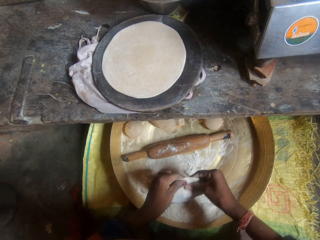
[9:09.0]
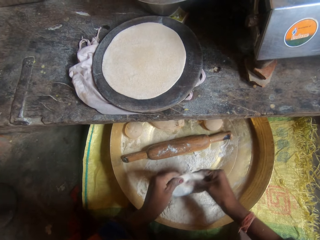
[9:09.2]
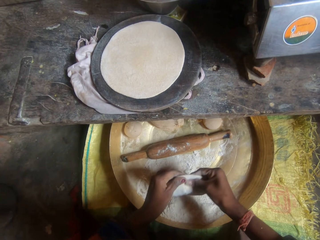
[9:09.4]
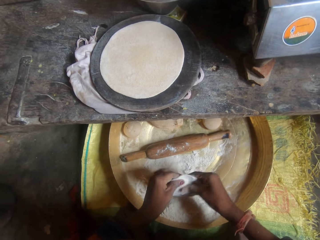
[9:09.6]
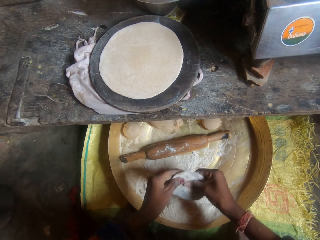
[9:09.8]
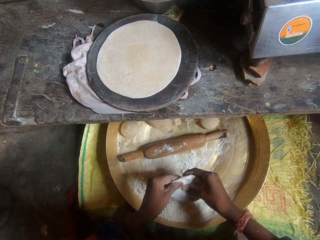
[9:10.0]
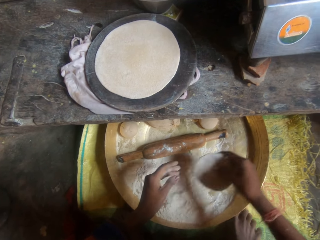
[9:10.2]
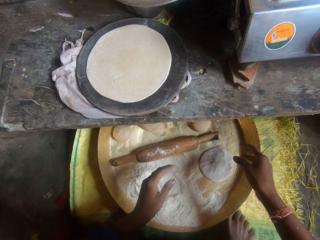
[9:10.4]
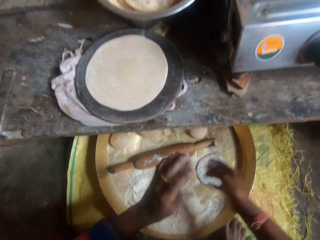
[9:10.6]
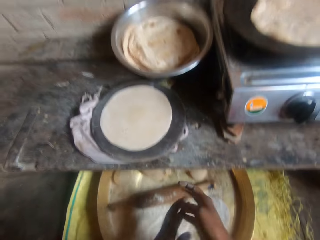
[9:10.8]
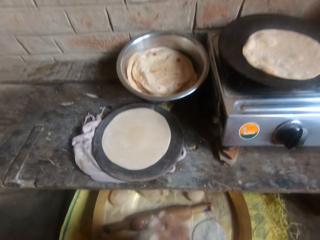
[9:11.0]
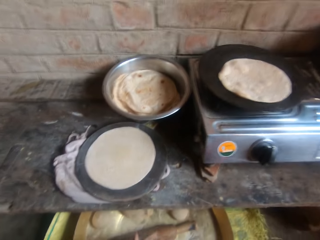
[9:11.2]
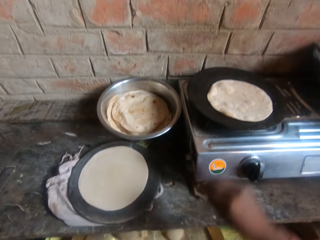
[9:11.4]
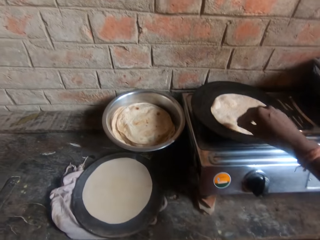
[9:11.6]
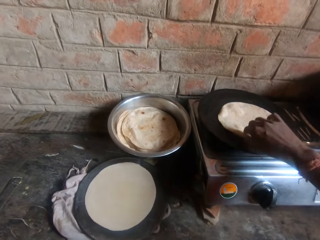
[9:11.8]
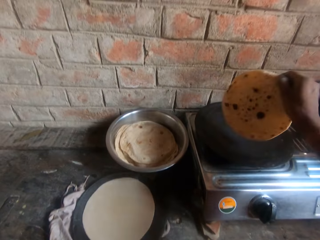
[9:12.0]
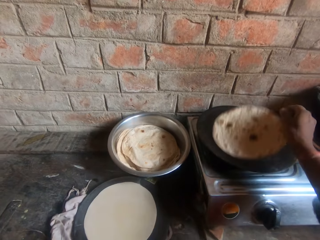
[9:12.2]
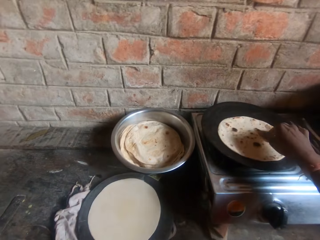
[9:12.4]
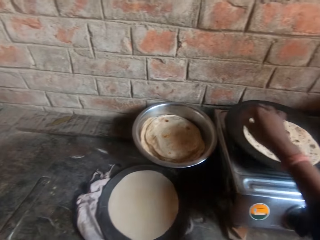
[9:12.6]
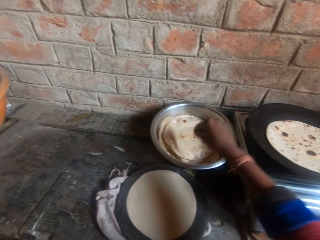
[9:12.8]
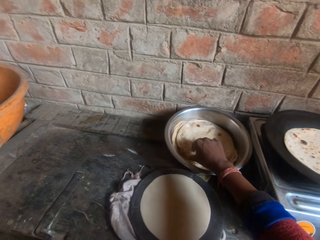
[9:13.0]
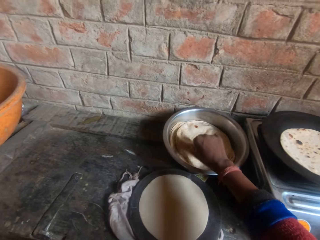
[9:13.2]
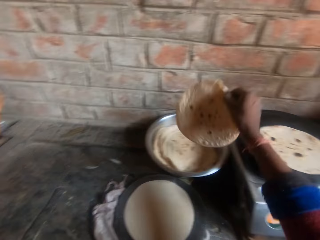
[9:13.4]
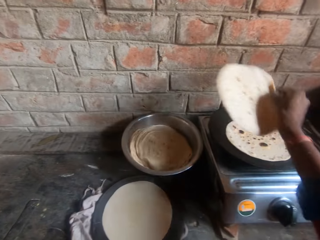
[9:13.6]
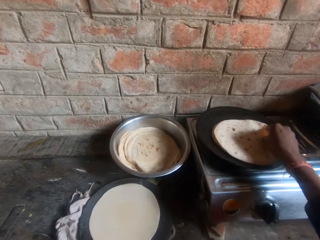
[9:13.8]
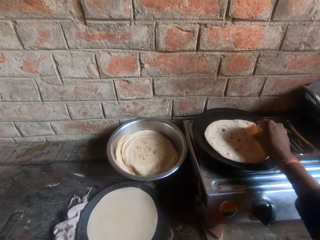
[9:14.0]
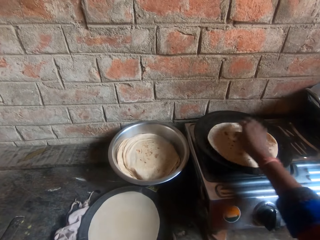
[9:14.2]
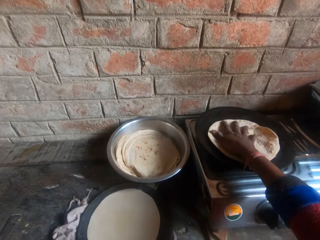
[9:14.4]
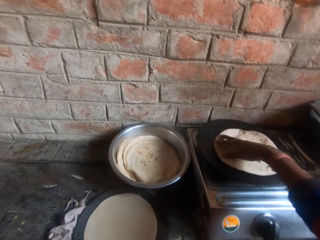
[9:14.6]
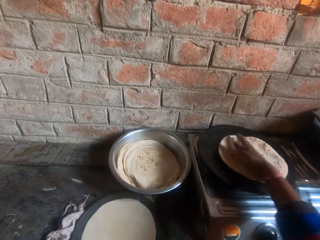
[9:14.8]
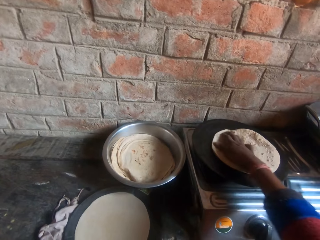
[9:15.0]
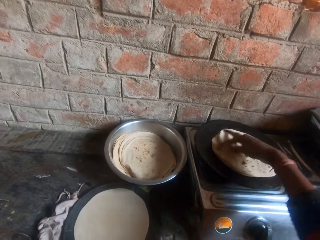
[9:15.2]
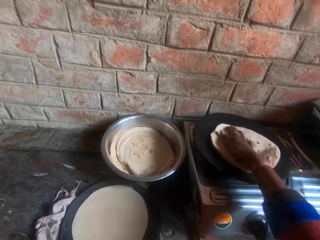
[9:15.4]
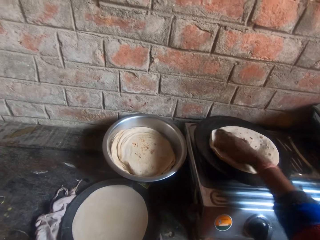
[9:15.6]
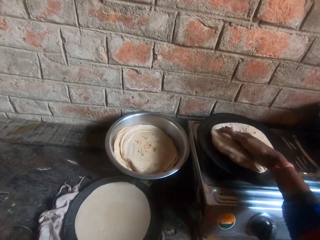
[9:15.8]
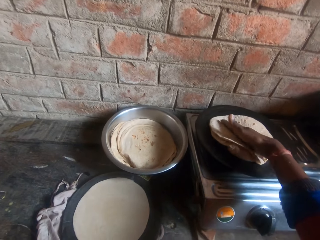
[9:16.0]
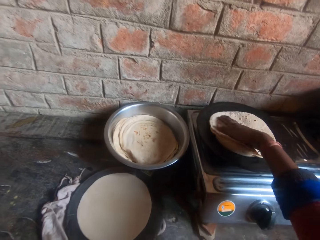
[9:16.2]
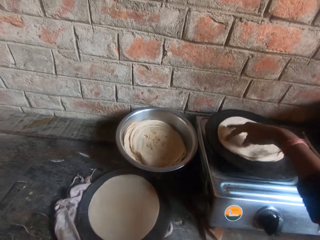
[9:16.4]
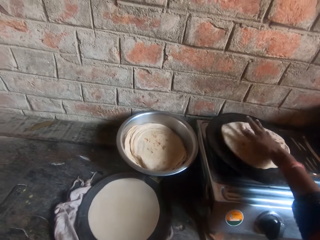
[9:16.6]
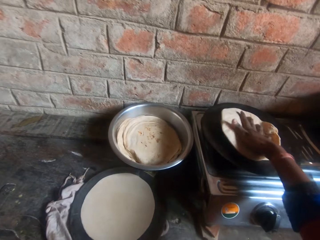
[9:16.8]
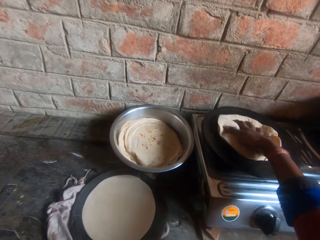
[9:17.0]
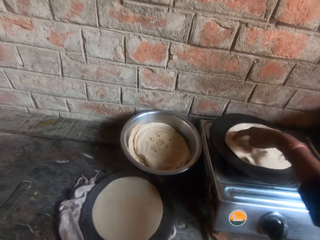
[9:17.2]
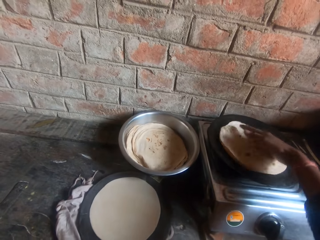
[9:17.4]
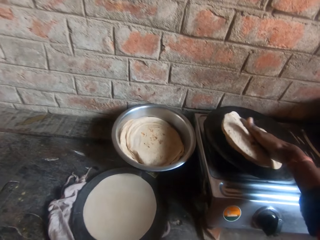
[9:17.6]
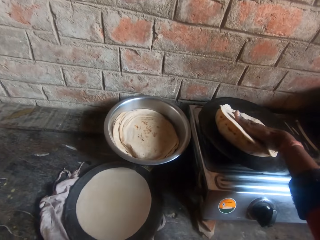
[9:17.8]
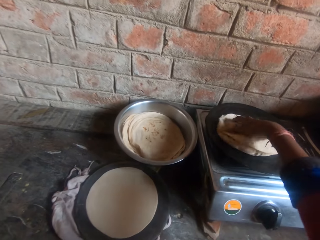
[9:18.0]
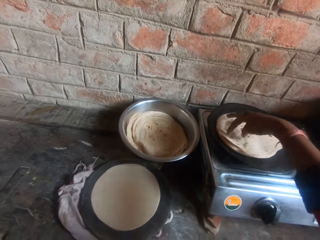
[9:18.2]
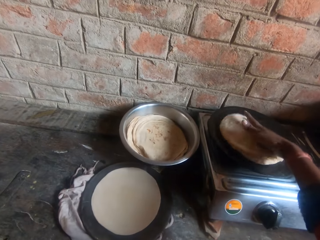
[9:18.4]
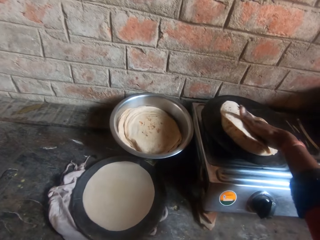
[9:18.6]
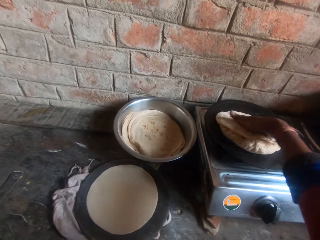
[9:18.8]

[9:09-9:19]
The camera wearer drops the dough in the bucket. They wipe the hands, flip the roti or tortilla on the griddle, move a roti from the bowl to the griddle, spin the tortilla, and press the roti together on the griddle.

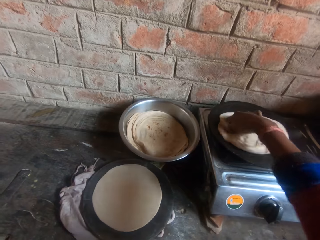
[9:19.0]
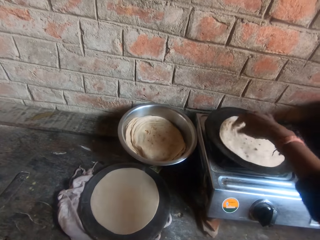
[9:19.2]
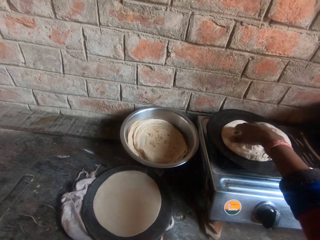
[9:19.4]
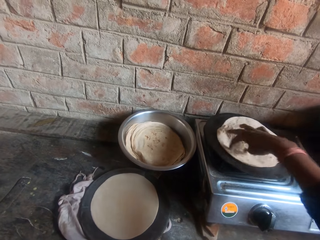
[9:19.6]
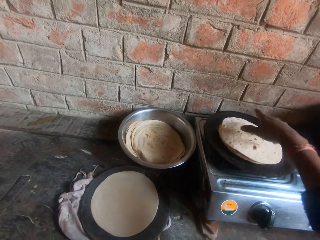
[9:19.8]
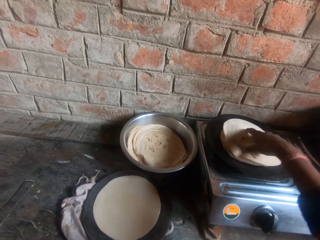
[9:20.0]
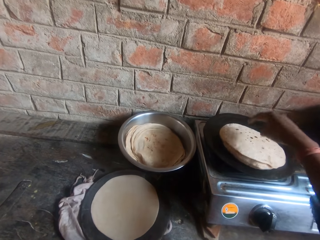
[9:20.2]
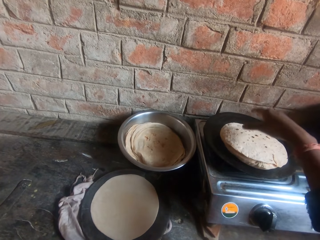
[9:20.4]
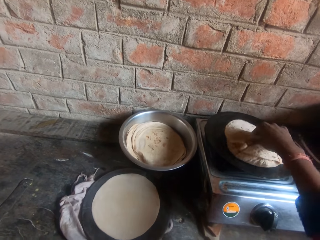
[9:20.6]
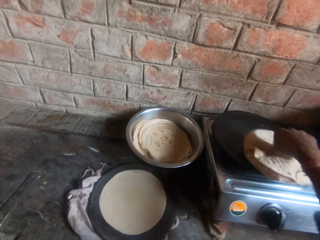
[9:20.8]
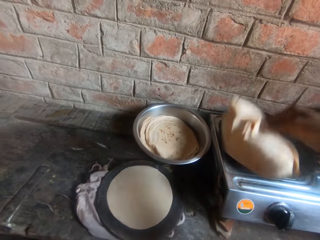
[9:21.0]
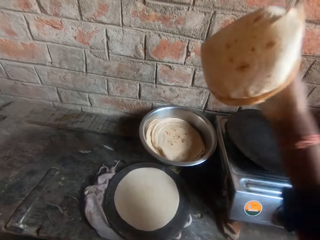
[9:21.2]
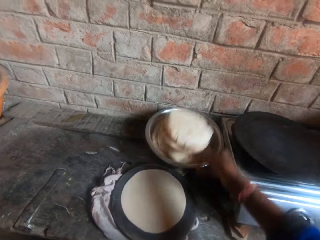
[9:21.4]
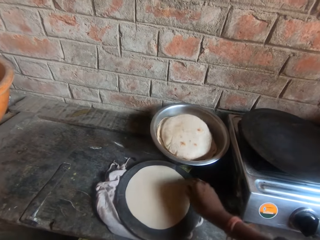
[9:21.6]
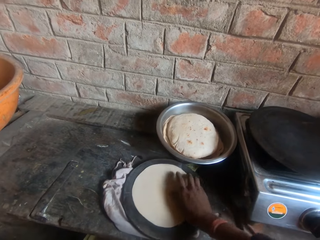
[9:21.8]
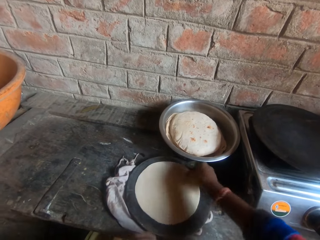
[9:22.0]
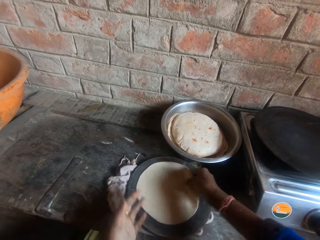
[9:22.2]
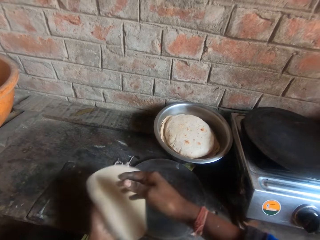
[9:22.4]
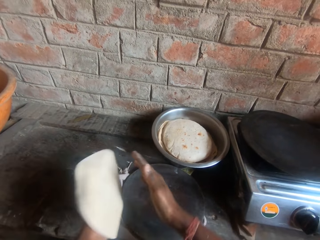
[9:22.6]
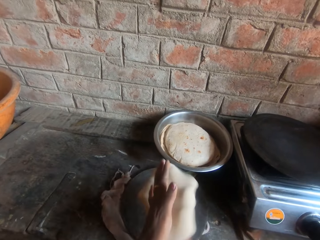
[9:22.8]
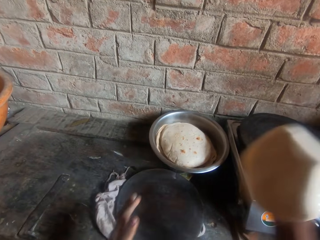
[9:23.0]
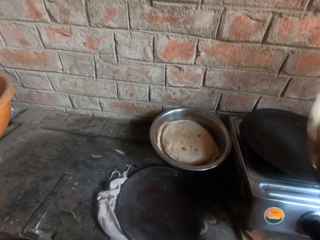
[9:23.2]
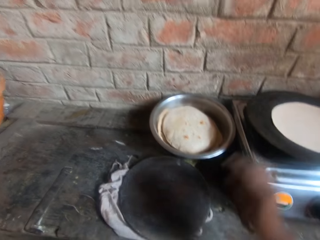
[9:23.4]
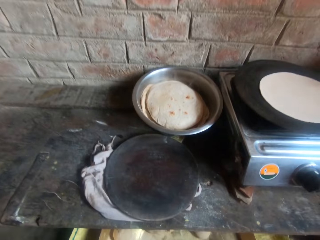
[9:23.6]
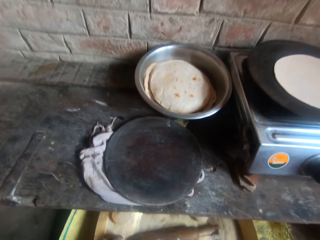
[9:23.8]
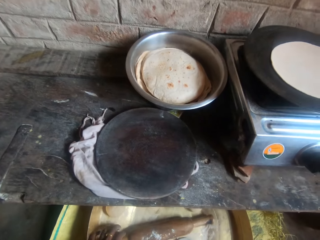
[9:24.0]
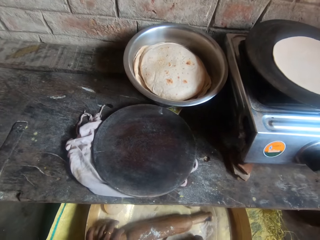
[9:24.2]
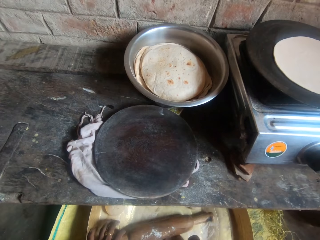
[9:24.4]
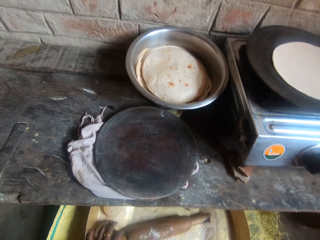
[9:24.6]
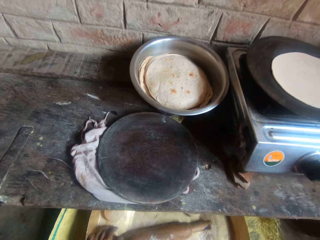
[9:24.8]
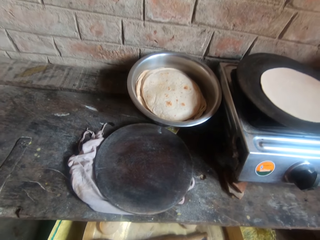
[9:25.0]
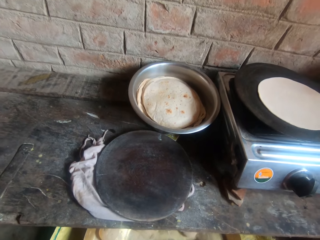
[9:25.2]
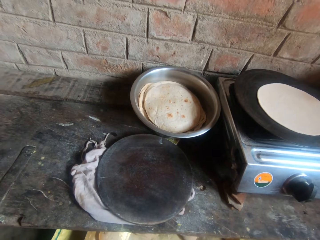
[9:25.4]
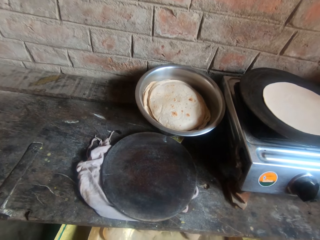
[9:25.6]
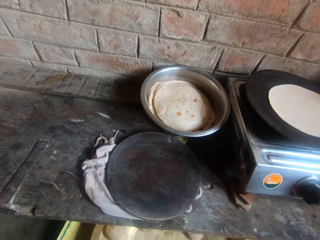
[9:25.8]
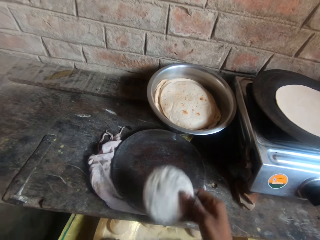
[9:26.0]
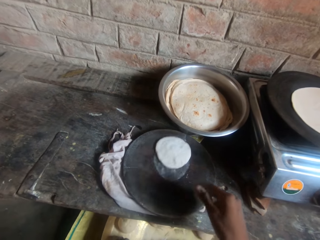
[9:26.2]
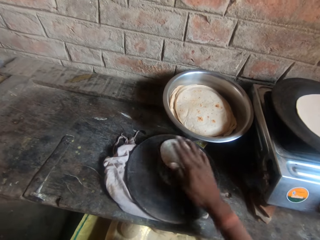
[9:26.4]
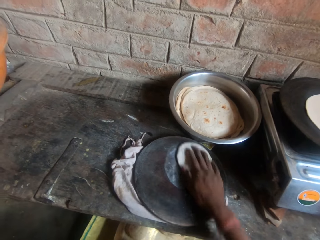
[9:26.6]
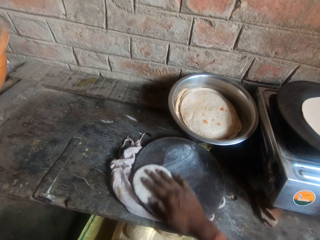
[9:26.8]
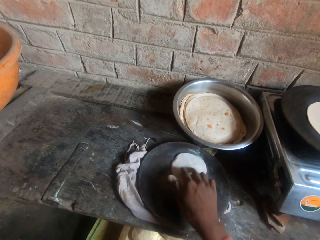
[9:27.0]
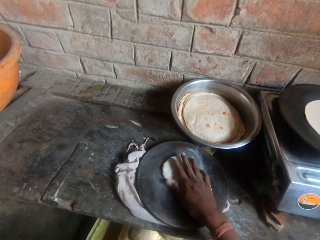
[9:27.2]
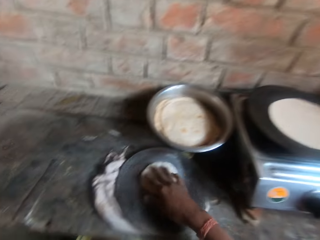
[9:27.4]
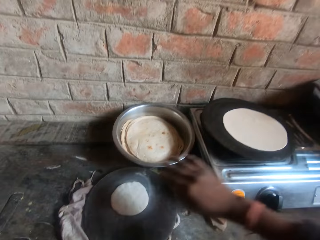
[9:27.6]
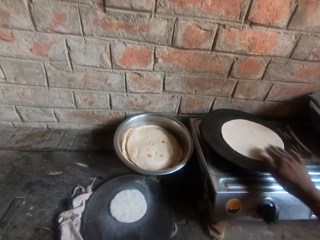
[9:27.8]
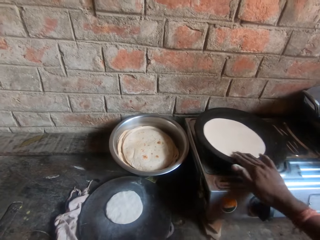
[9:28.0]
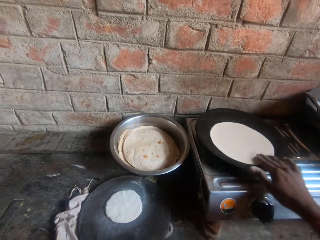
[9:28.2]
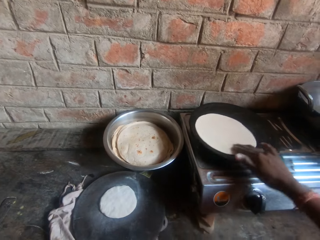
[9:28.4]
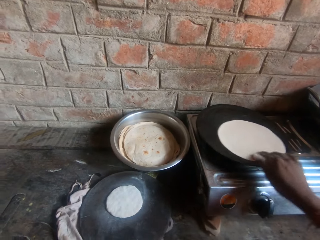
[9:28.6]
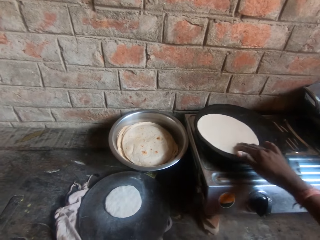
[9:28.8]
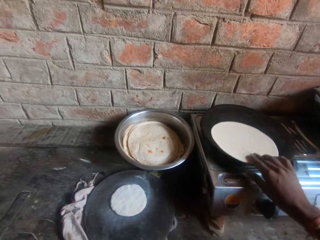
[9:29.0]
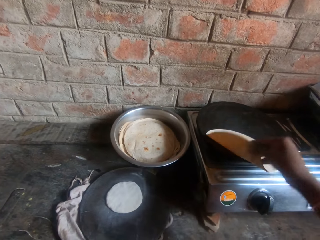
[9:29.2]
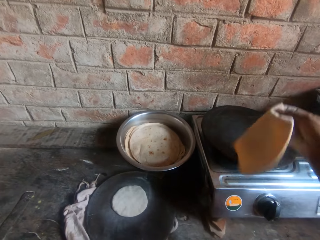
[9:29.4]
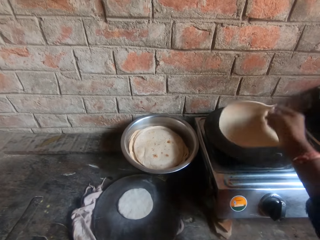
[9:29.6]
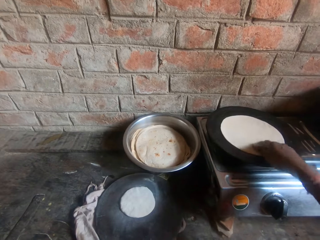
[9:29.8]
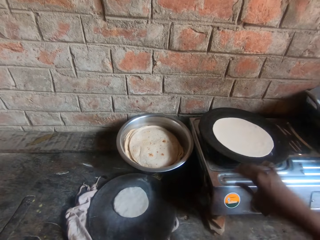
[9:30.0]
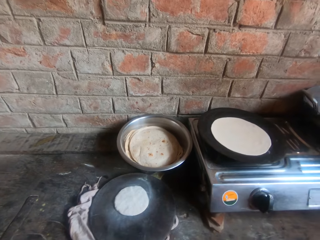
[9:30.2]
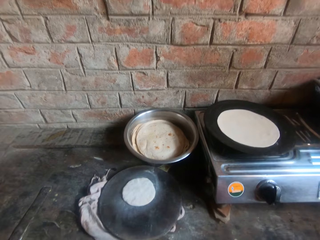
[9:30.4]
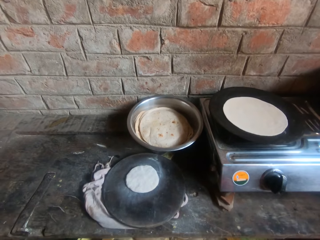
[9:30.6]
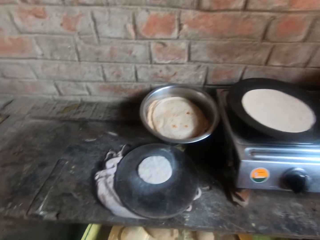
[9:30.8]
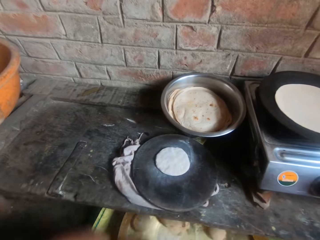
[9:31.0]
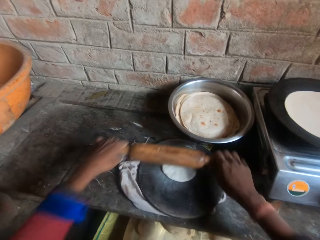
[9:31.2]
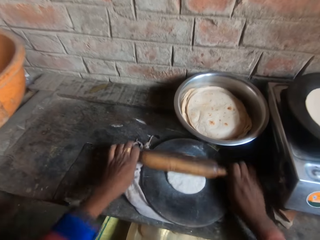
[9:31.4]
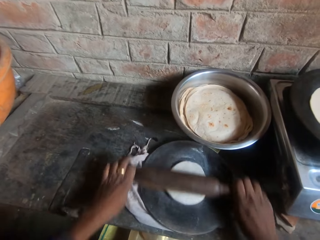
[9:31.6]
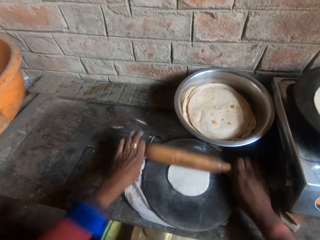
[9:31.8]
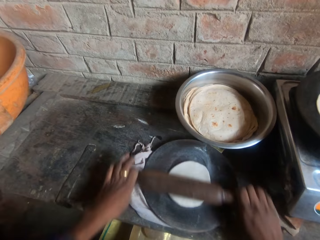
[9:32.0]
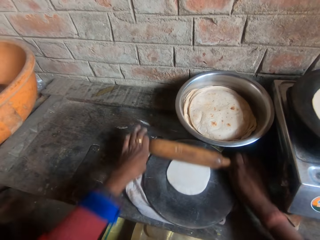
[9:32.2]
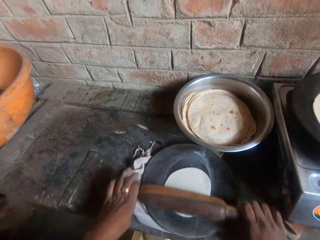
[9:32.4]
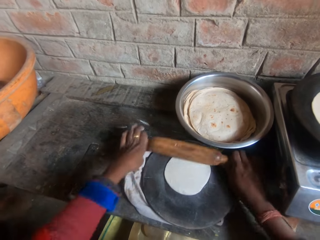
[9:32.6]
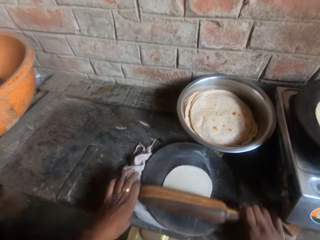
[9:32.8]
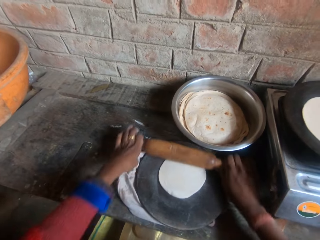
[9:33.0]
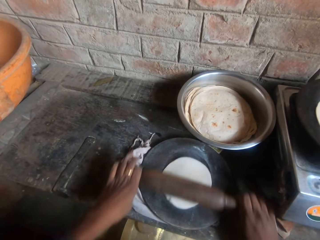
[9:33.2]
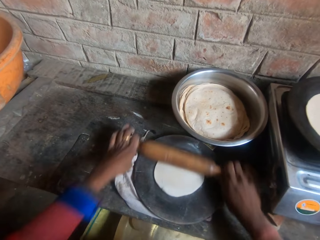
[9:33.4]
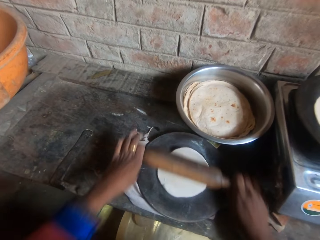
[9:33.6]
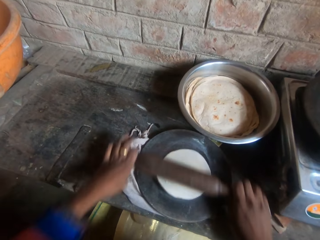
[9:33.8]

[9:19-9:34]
The camera wearer drops the roti in the bowl. They hold the dough, move the dough from the board to the griddle, drop the dough on the board, hold the dough, flip the roti on the griddle, and knead the dough on the board with a rolling pin.
